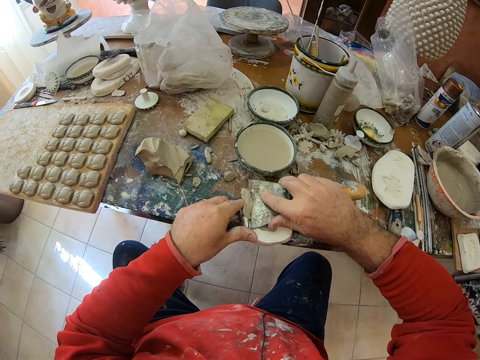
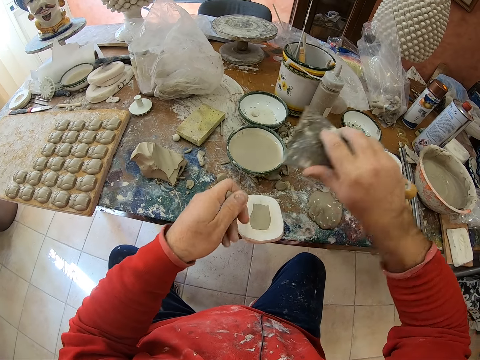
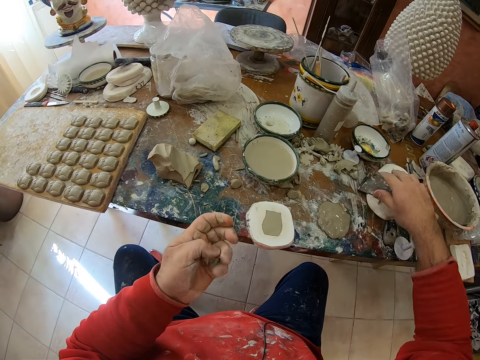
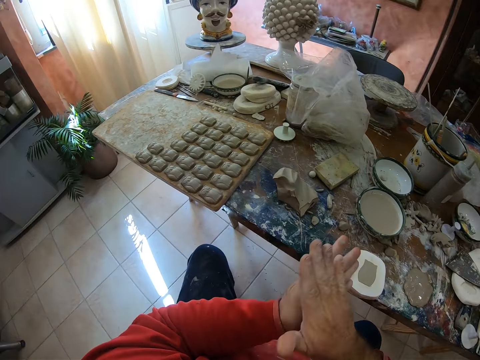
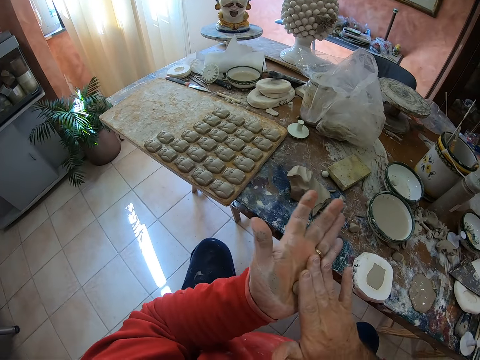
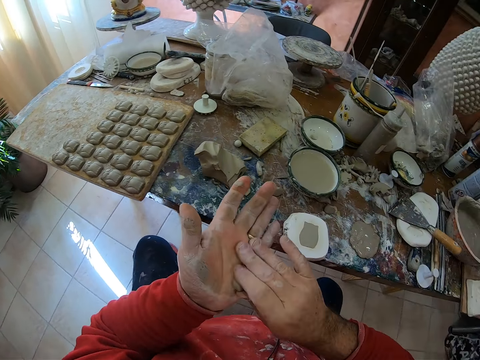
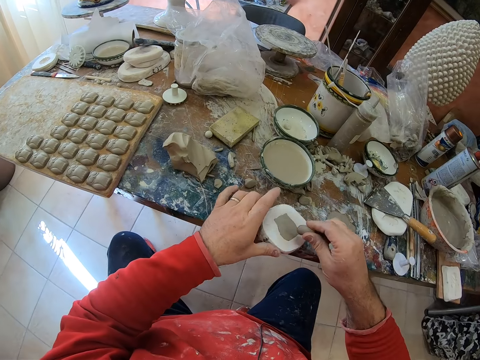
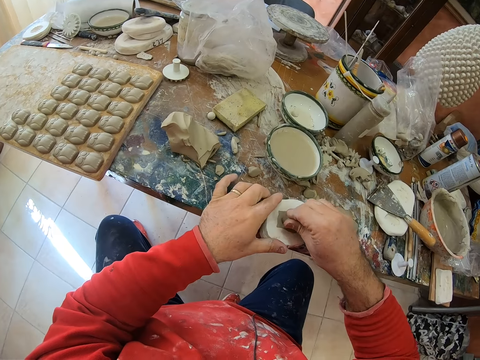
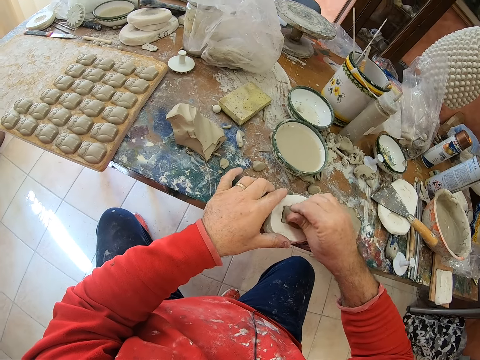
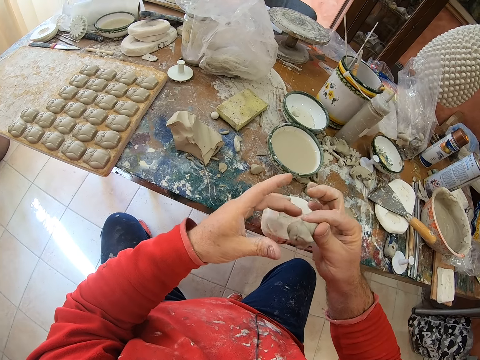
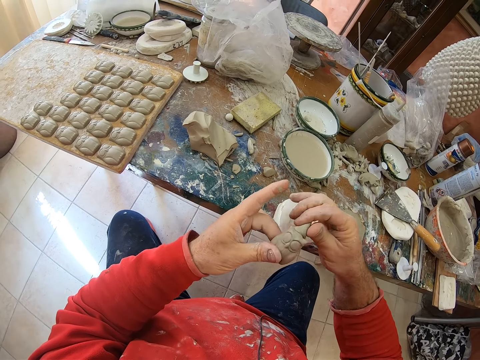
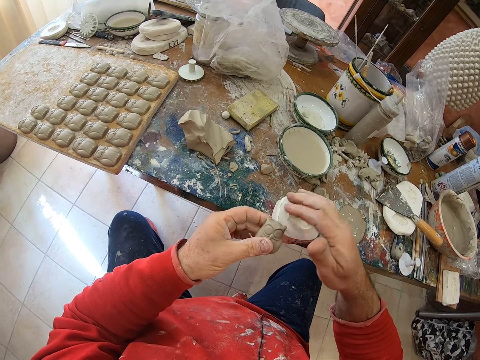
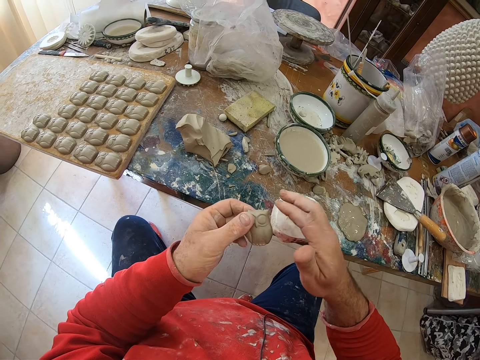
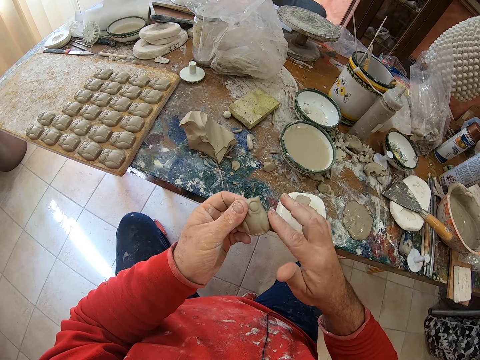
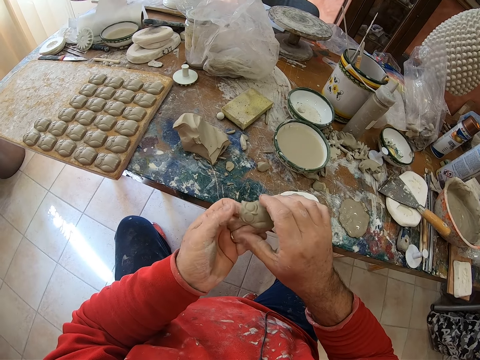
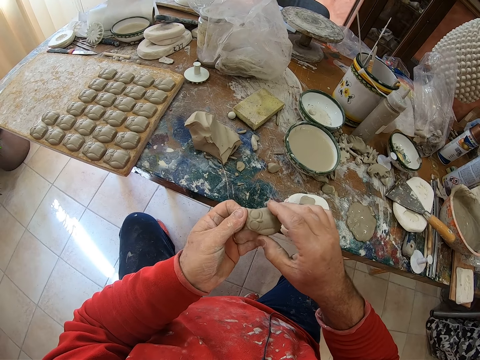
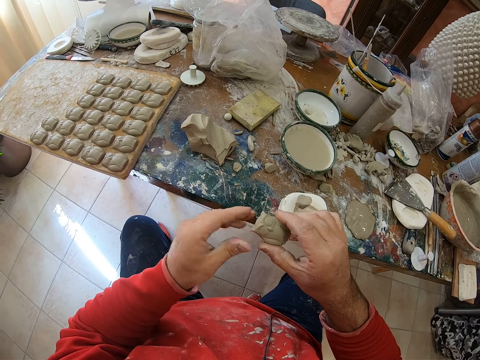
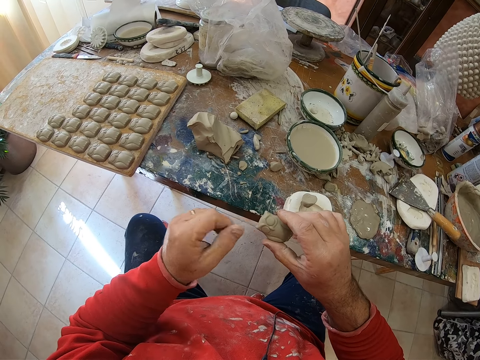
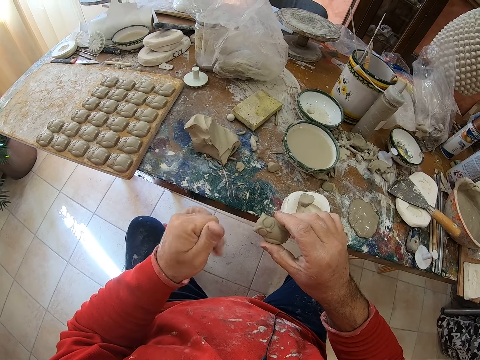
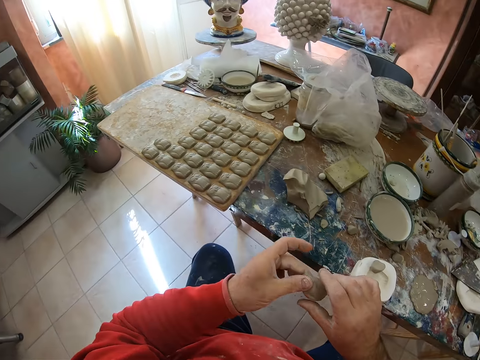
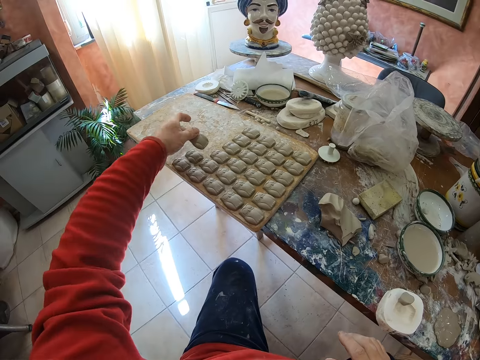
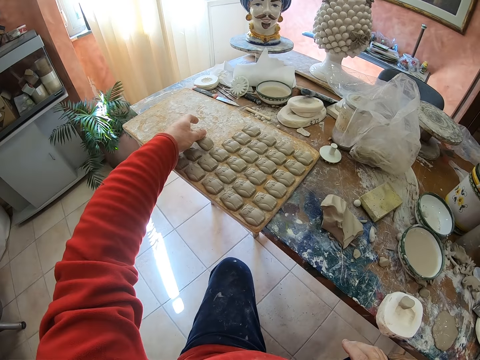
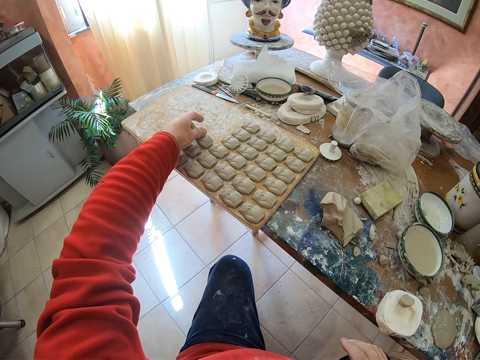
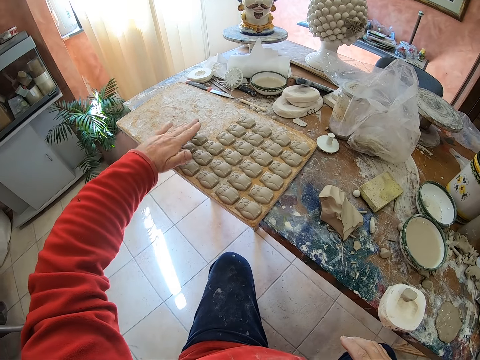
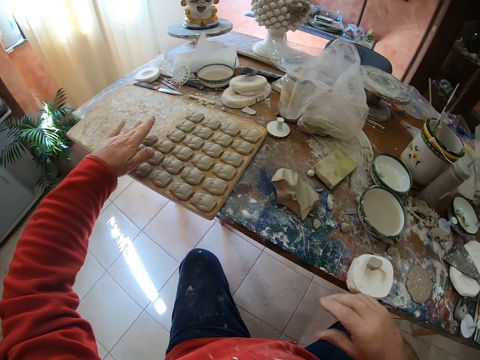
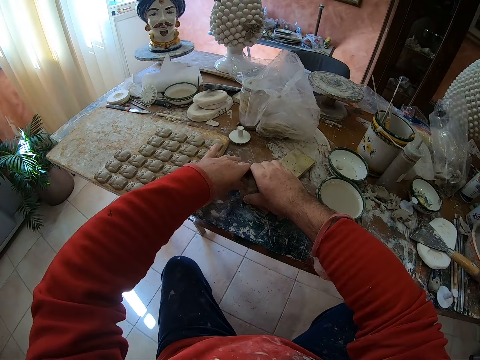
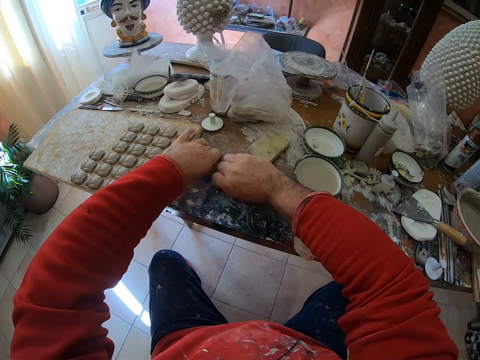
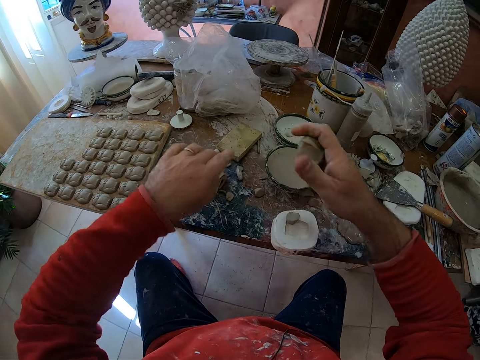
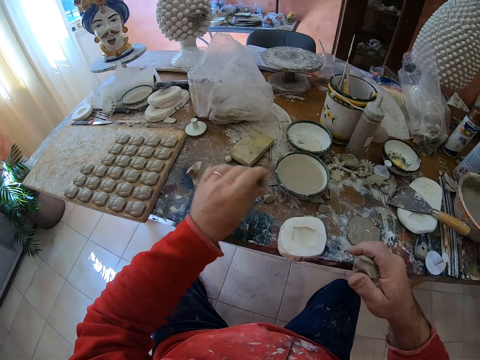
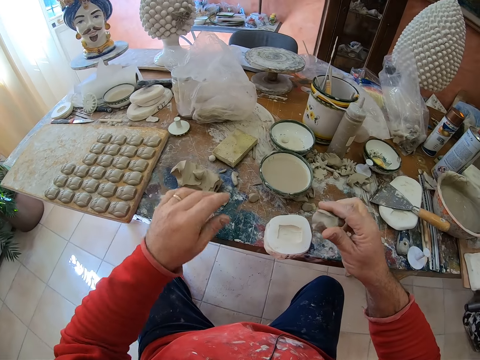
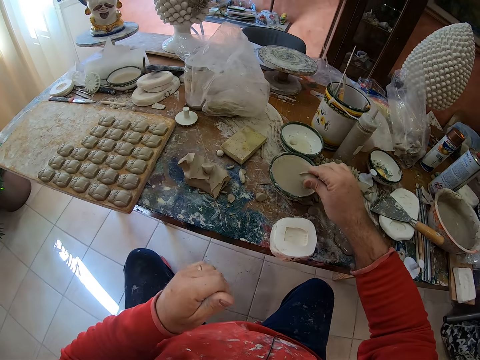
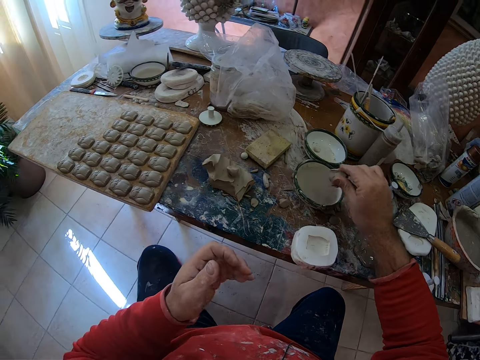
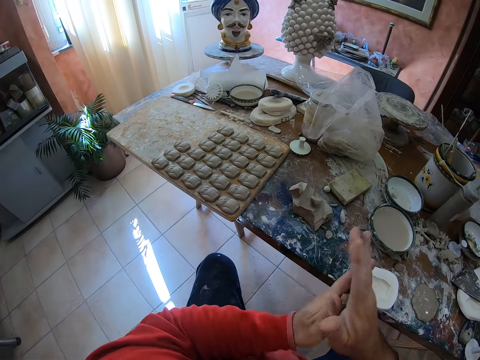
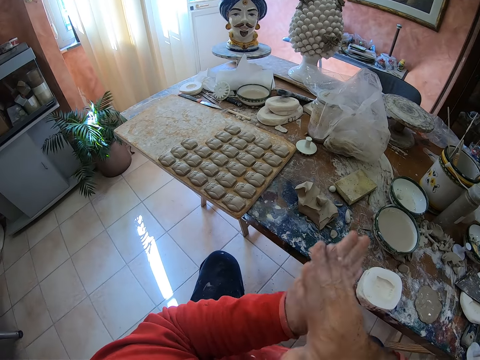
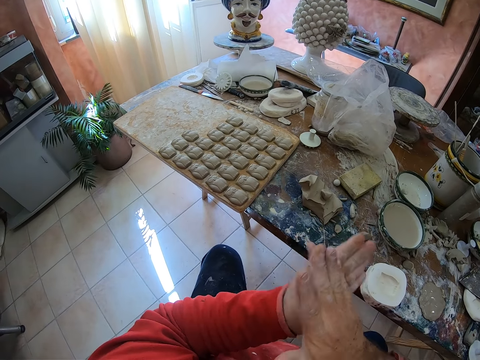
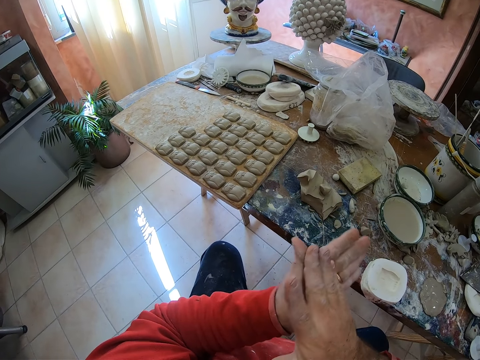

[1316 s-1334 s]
The camera wearer drops the scraper on the table. He rolls the cut mud or clay mold in his hands. He presses the clay mold into a mold shaper and pulls an owl shaped clay mold from the mold shaper. He drops the mud in the shaper tool. He smoothens the clay owl mold's edges with his fingers. He puts the clay owl mold on a wooden tray. He cuts the mud on the table and takes a pinch of clay mold on the table. He shifts a mud piece from the shaper tool to the mud on the table. He applies water on the cut mud piece in his hand. He rolls the clay mold in his hands.

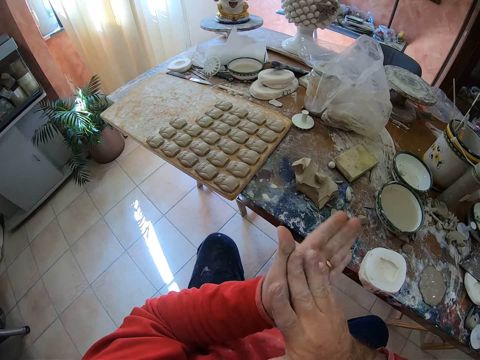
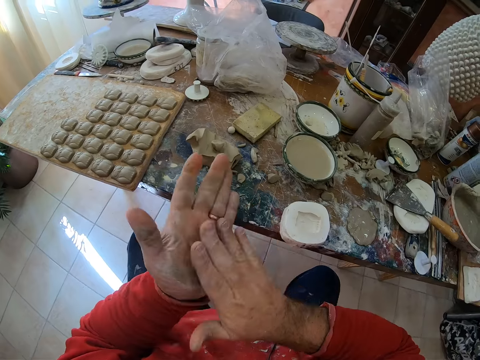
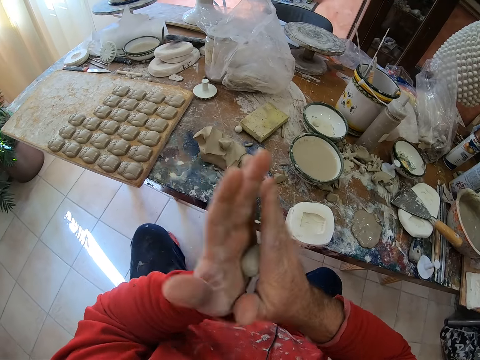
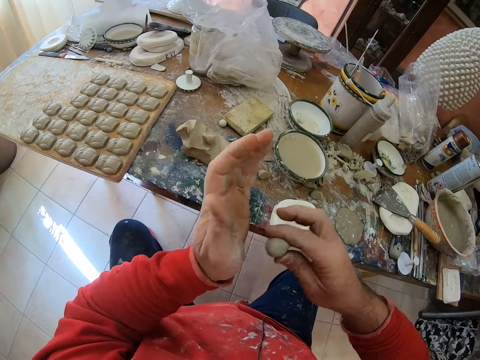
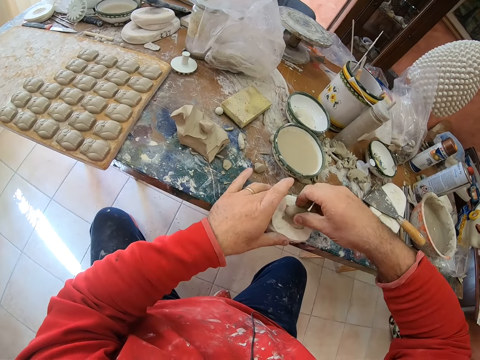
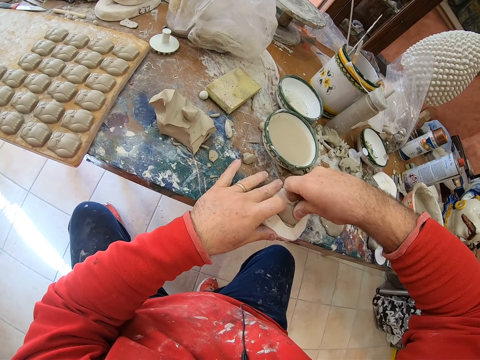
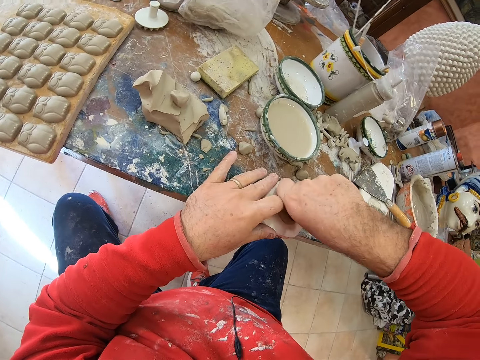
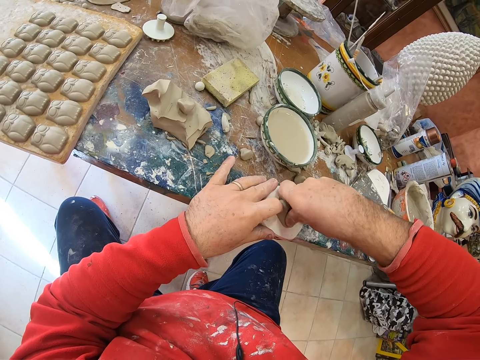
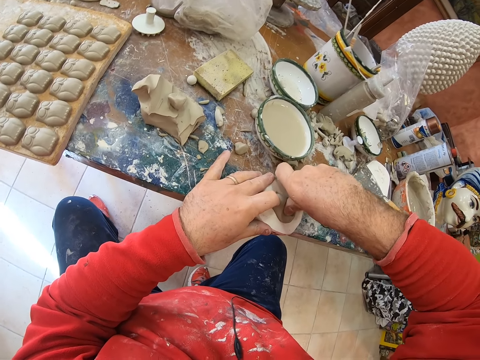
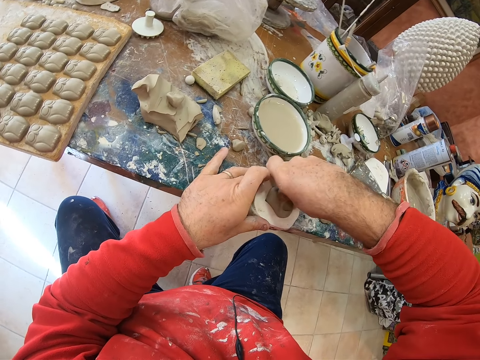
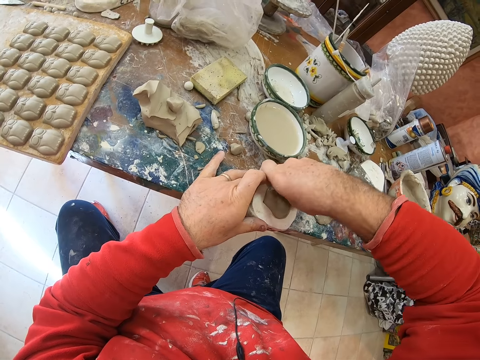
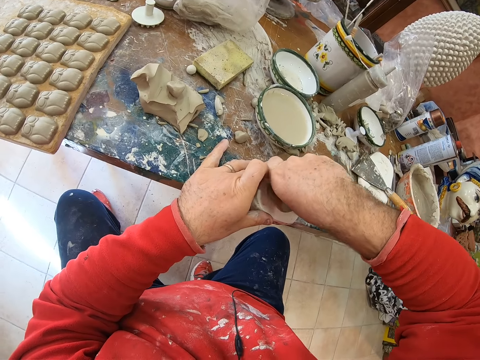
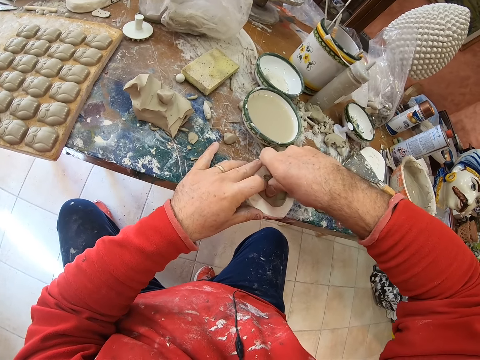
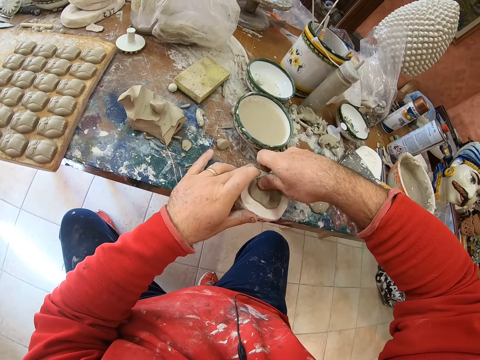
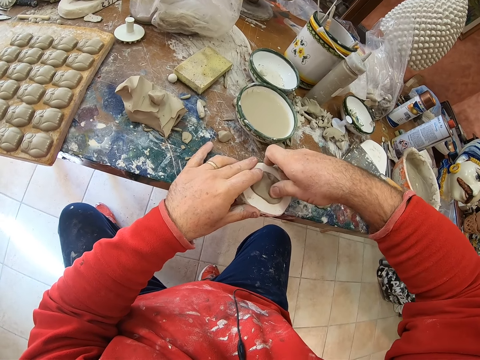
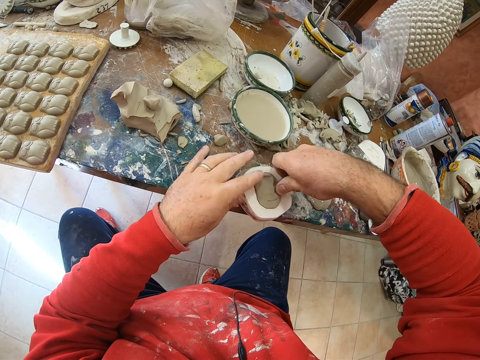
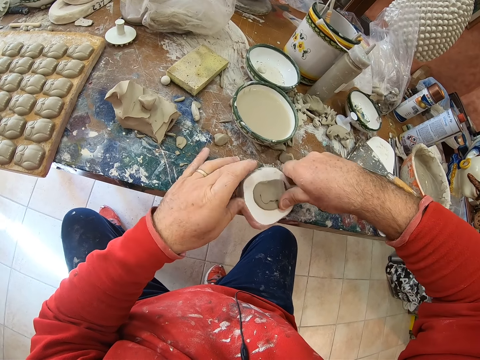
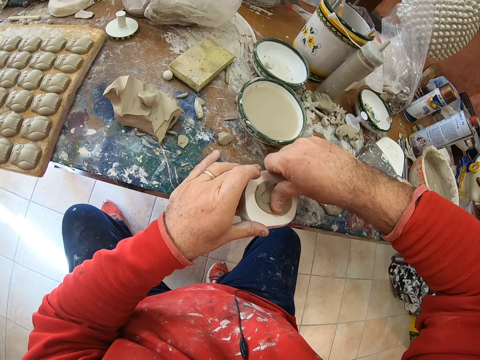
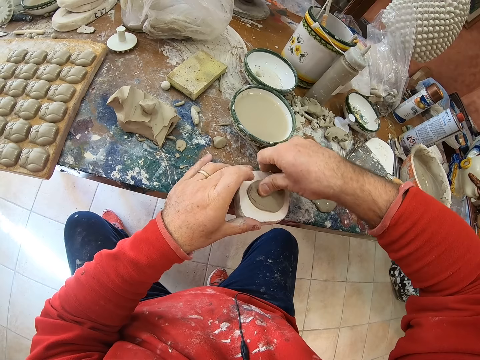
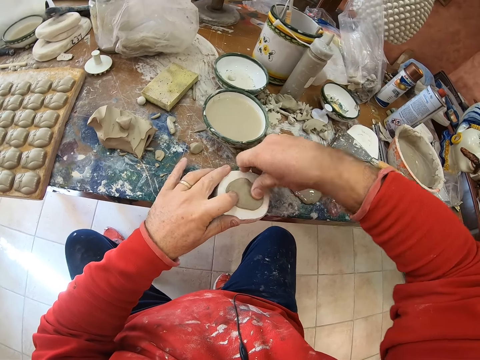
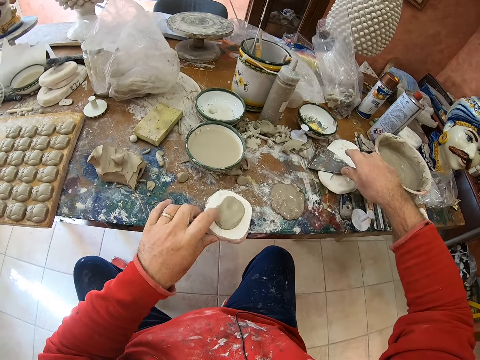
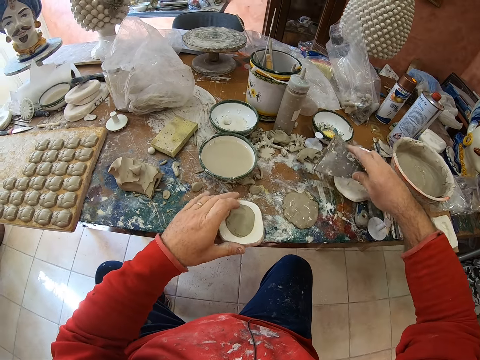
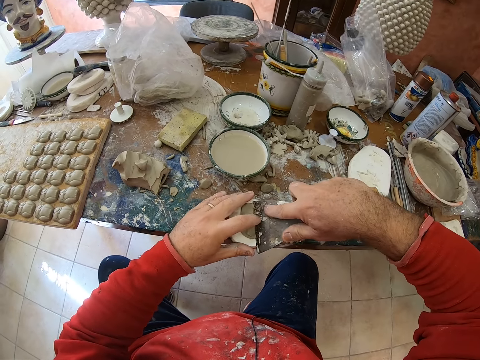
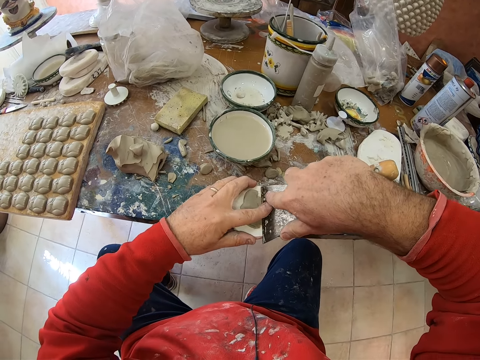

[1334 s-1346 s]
The camera wearer presses the clay mold on a mold shaper on the table. They pick up a scraper on the table. They scrape off excess clay on the mold shaper with the scraper.
